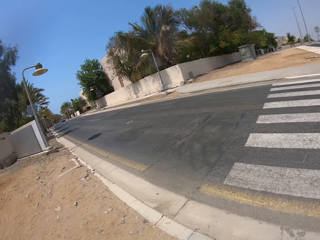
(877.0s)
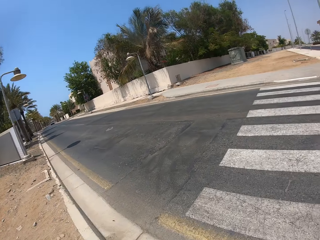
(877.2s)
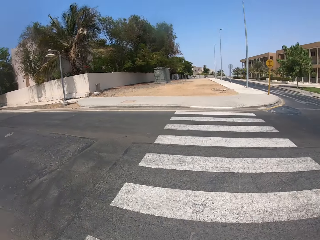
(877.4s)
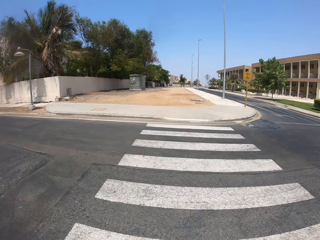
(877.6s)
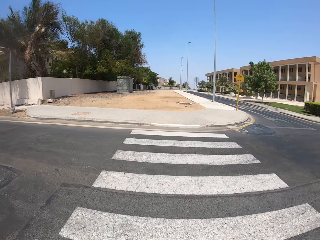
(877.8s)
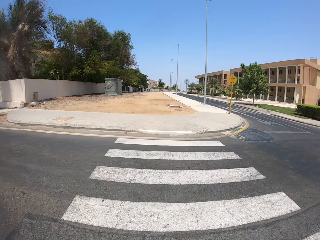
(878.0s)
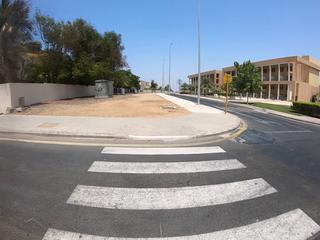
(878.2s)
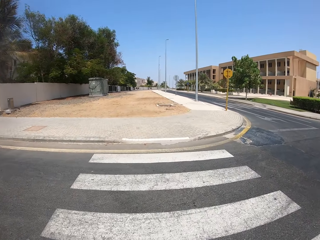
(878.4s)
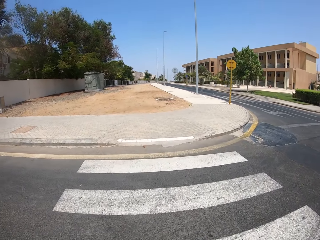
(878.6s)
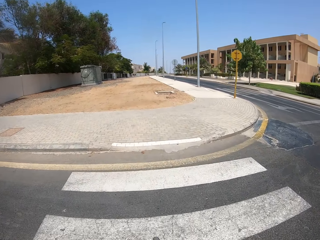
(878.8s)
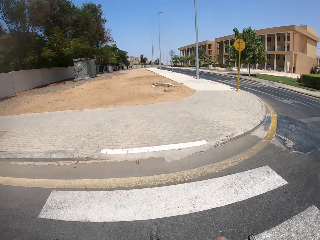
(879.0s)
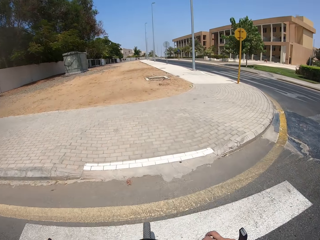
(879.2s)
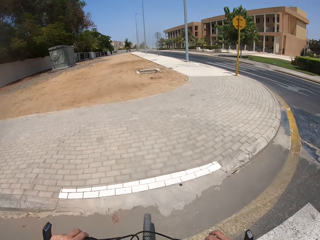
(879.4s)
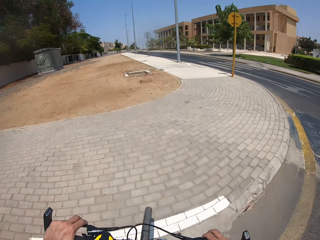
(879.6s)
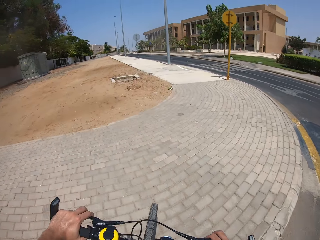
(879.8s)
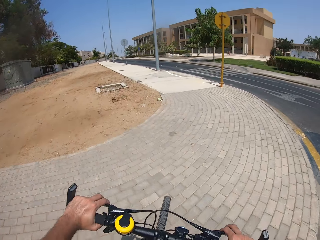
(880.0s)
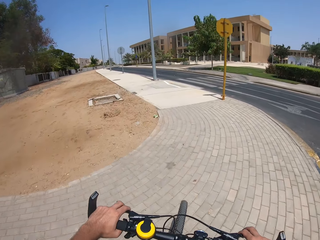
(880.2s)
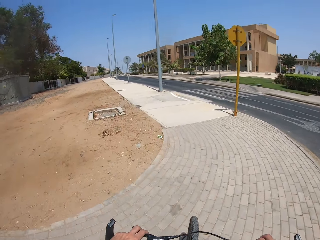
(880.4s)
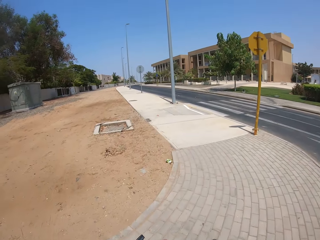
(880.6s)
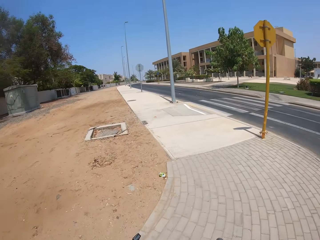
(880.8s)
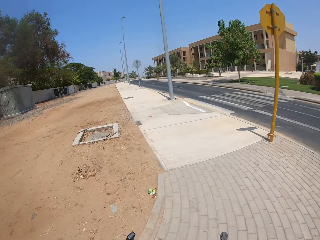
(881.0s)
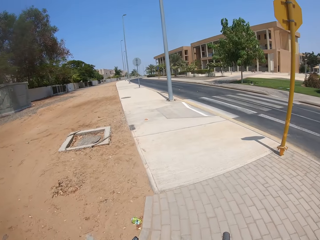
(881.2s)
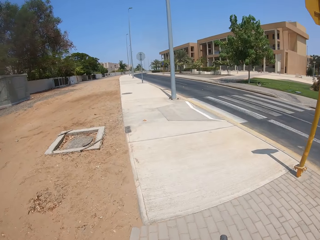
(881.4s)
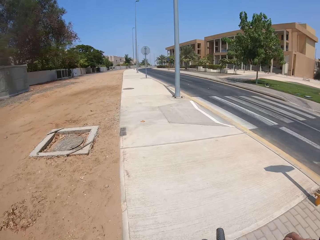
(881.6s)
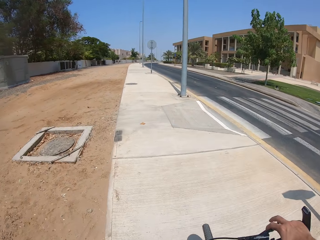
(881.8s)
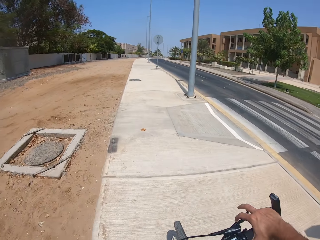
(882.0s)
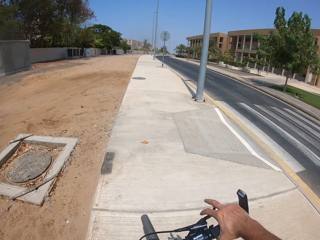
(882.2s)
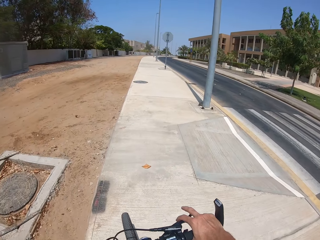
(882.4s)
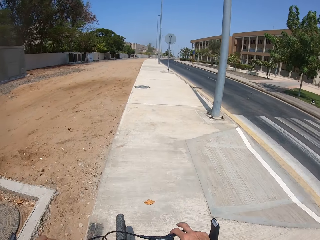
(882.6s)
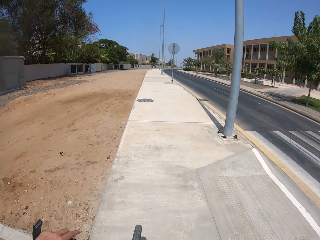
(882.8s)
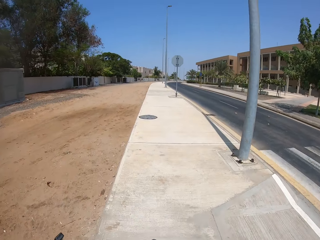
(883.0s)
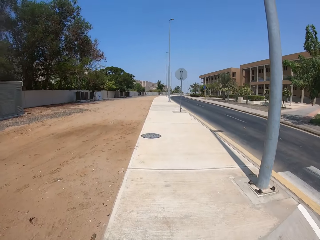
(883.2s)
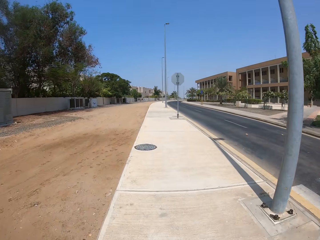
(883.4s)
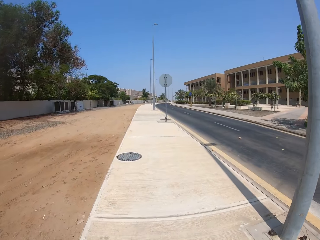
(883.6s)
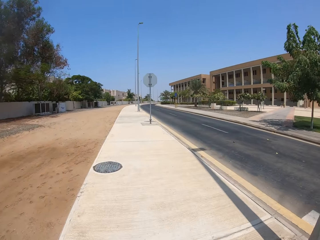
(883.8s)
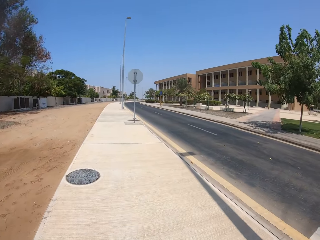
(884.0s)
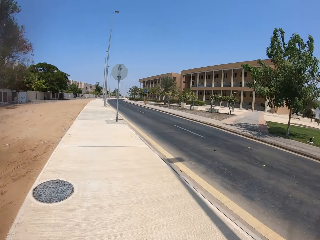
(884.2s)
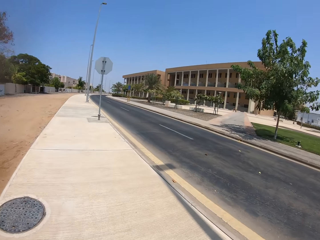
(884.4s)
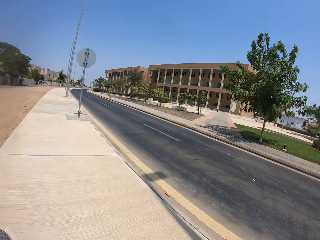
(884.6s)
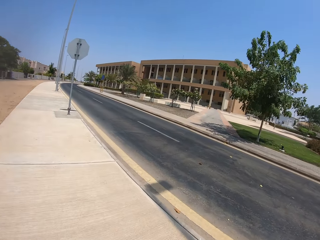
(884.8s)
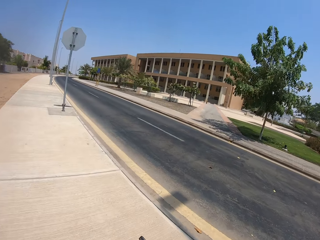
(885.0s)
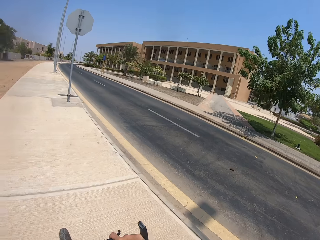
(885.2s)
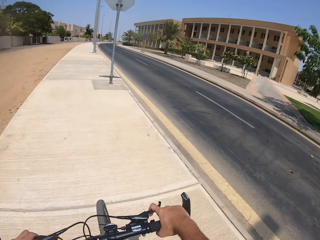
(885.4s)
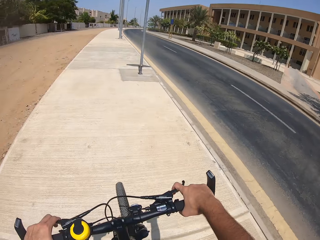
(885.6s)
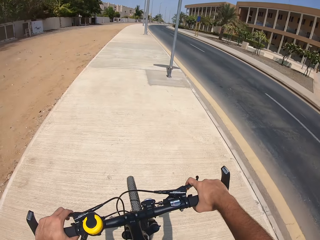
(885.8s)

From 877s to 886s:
The camera wearer crosses the road. They cycle on the pavement.

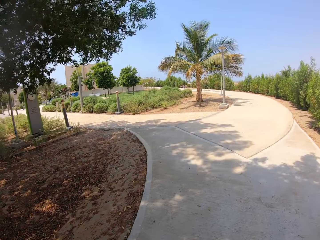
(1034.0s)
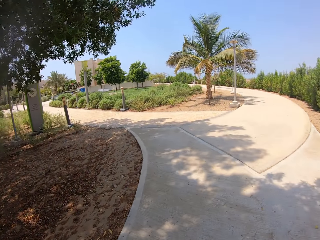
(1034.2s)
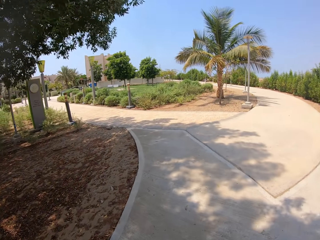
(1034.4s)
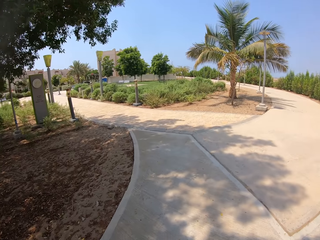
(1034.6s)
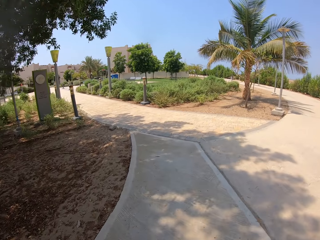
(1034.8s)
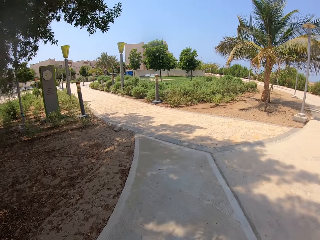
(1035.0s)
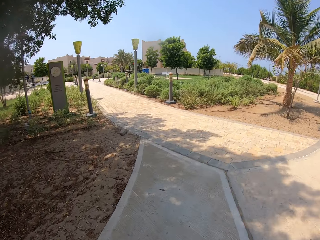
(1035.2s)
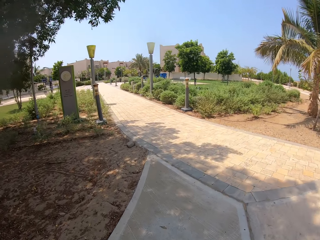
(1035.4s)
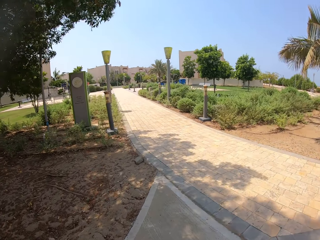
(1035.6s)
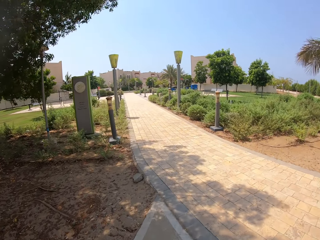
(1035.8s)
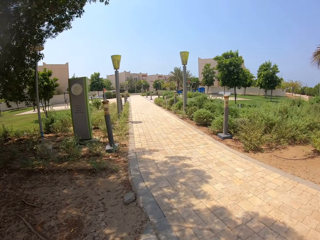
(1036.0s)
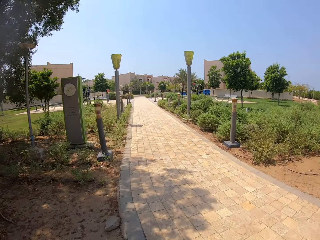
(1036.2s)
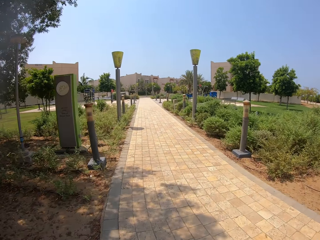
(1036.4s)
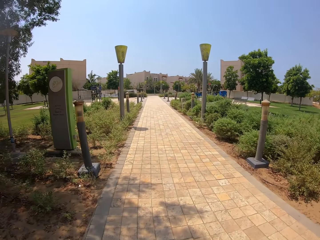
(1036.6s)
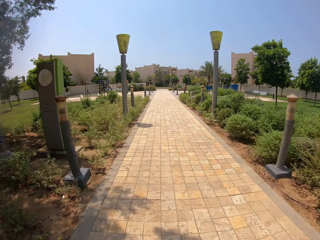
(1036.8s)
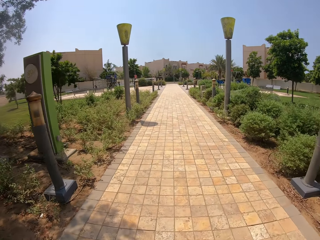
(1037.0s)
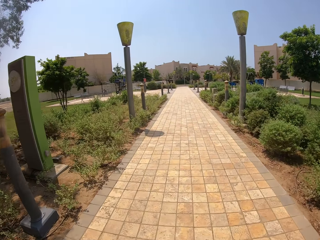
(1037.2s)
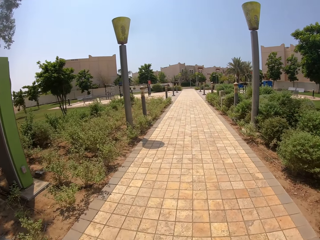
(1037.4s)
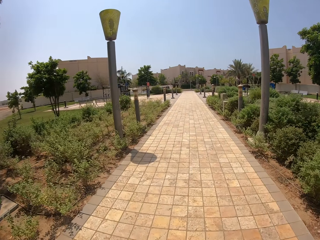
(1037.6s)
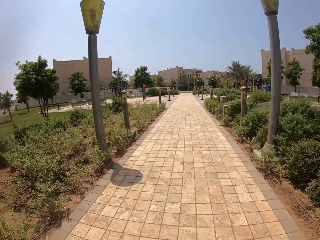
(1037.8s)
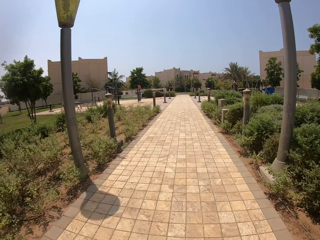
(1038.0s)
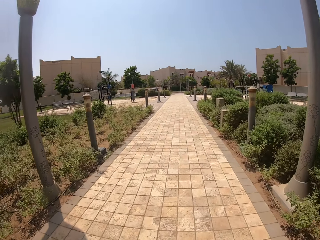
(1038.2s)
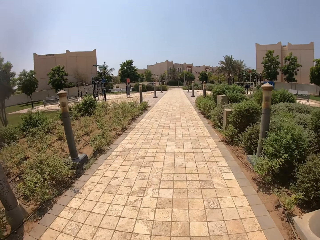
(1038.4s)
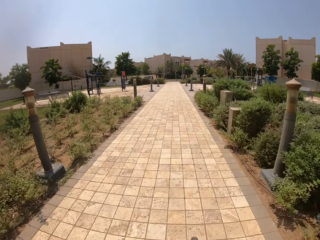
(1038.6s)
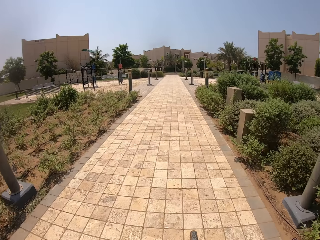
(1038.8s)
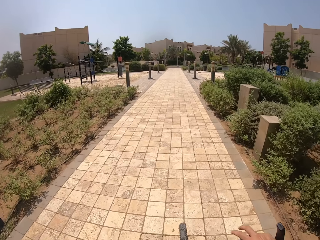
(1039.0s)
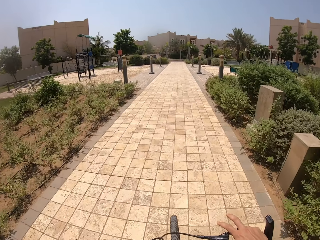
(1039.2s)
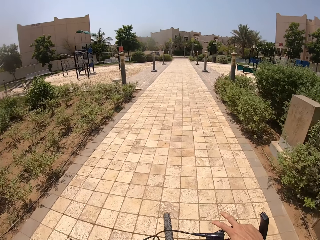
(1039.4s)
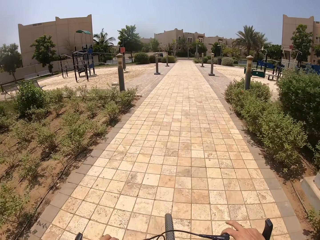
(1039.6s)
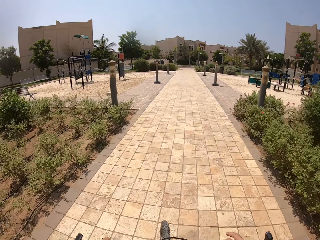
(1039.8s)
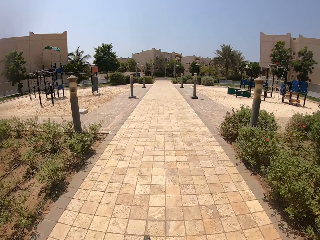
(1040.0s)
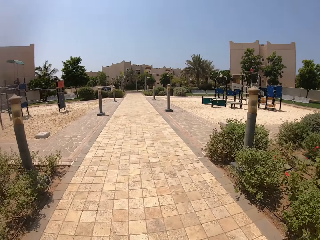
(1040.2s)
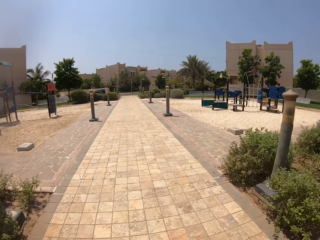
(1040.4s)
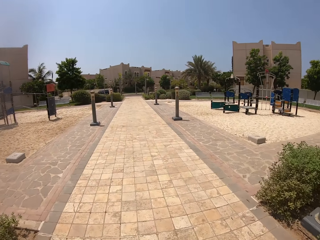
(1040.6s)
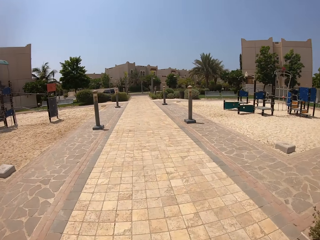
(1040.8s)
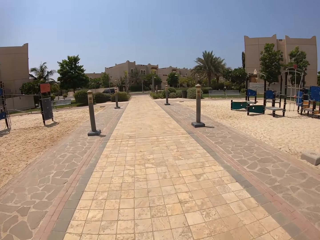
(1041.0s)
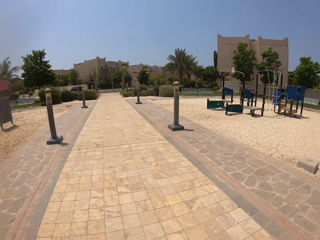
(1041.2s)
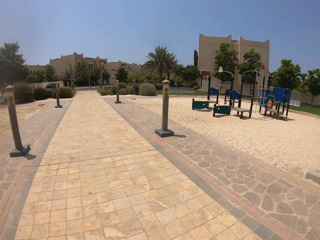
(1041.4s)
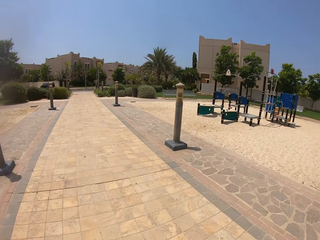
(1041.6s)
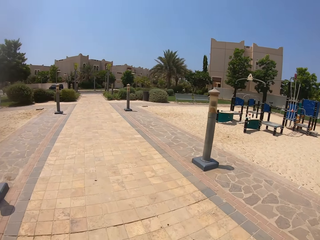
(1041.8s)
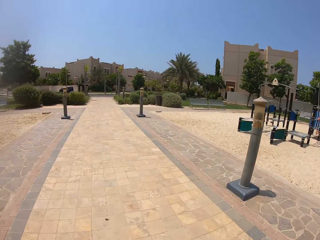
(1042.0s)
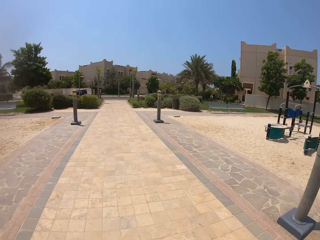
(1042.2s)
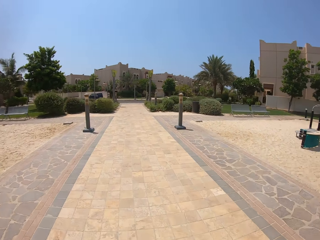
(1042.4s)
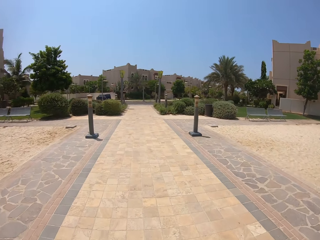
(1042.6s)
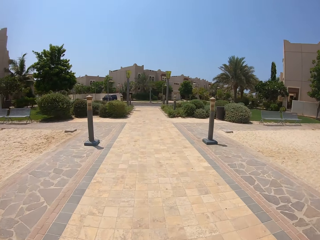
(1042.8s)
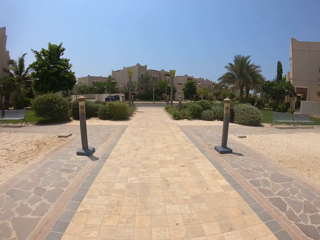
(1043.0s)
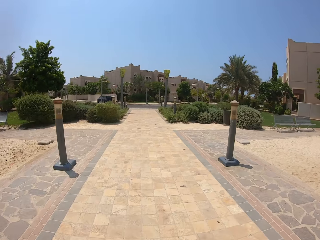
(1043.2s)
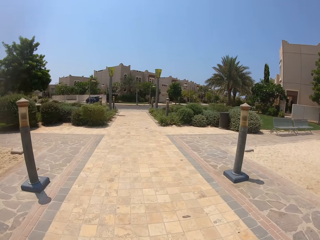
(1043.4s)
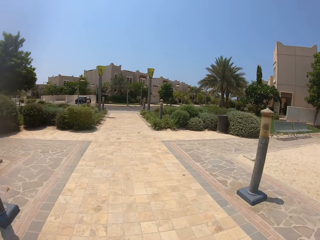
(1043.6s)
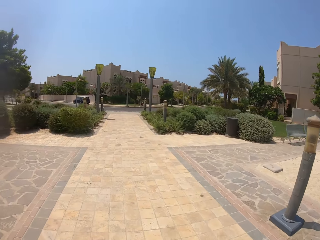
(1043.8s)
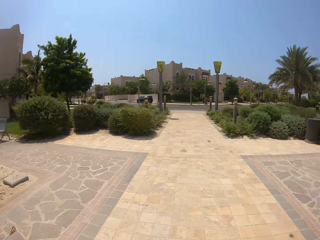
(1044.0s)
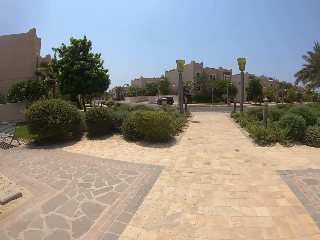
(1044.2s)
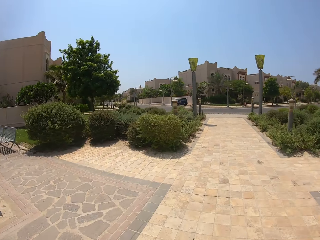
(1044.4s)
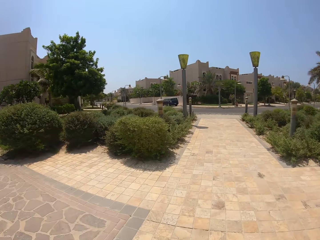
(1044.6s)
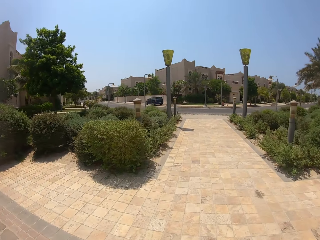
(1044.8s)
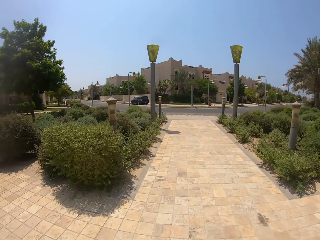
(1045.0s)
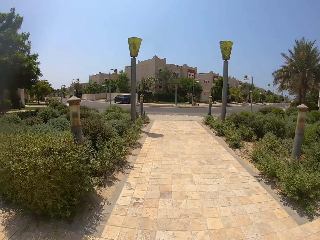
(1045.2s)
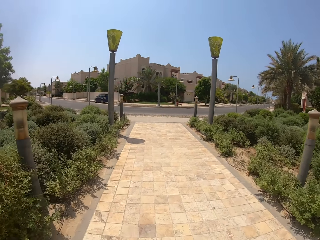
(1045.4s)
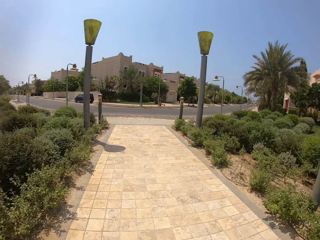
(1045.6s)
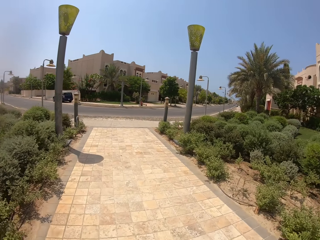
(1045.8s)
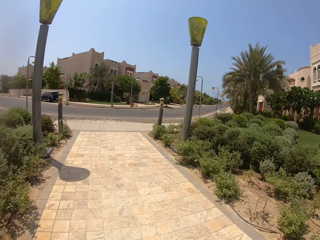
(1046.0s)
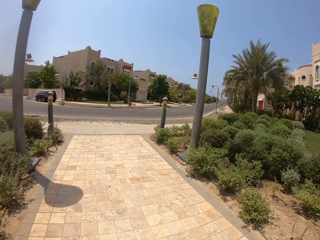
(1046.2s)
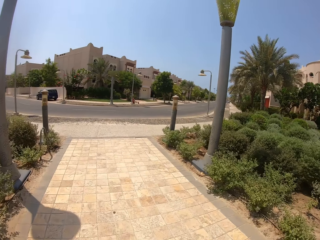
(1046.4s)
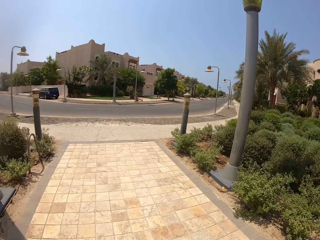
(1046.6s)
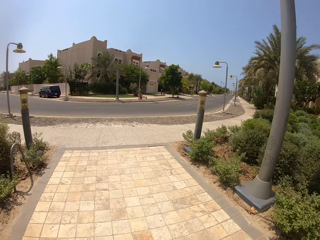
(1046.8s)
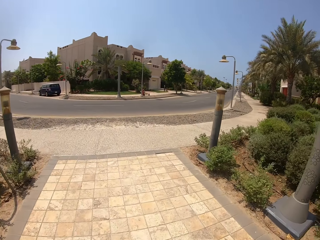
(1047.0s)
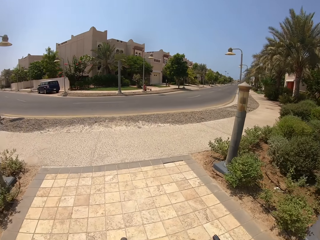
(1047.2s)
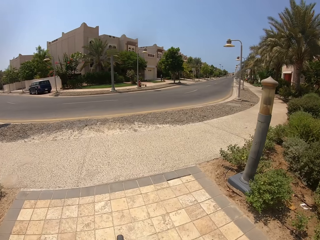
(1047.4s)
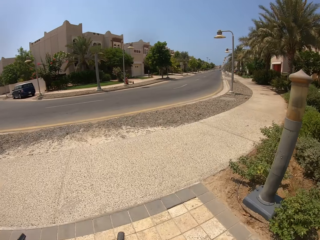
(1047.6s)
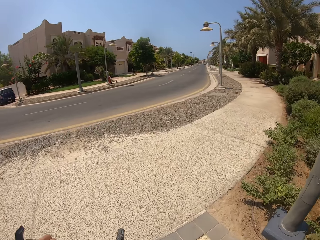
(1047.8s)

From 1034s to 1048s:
The camera wearer turns left.
